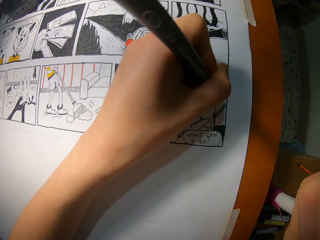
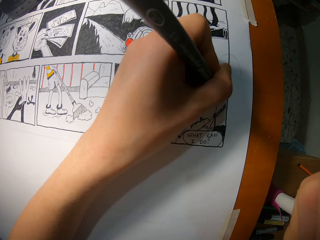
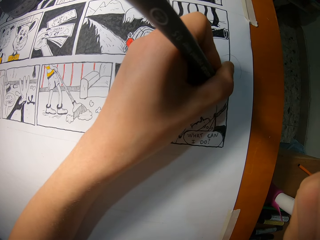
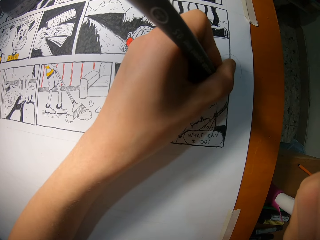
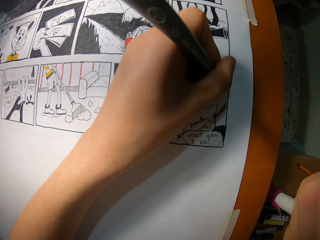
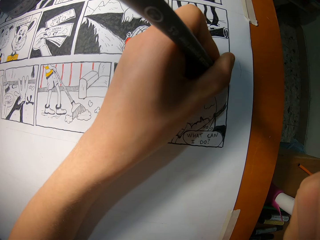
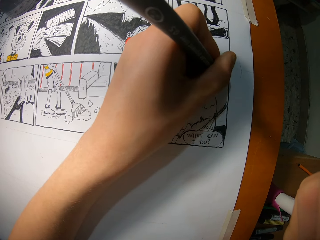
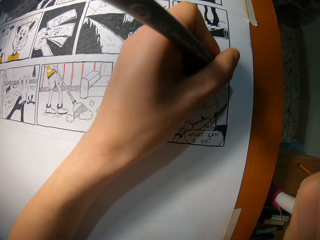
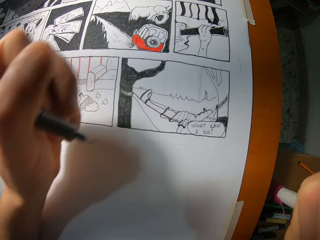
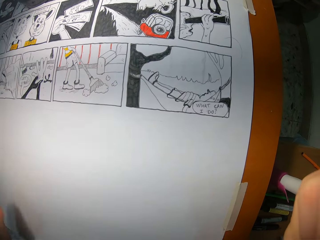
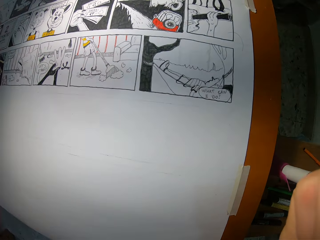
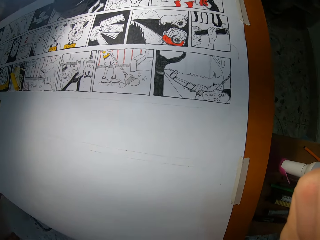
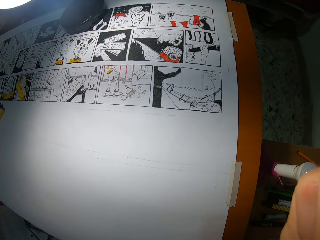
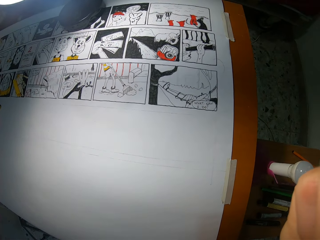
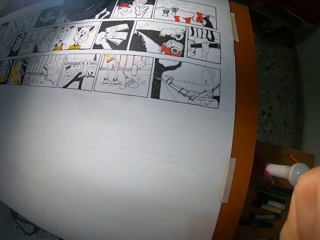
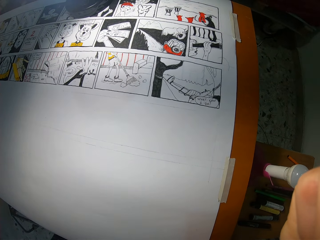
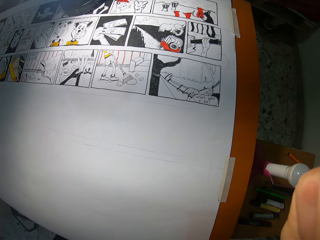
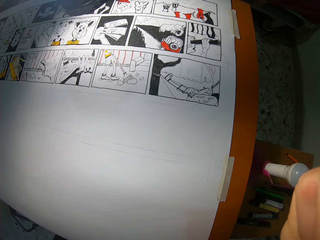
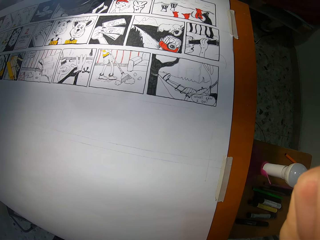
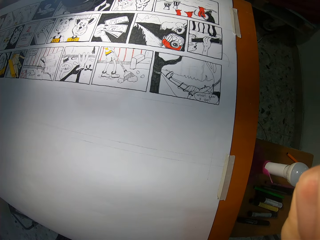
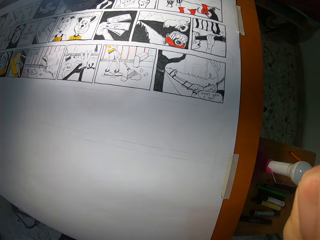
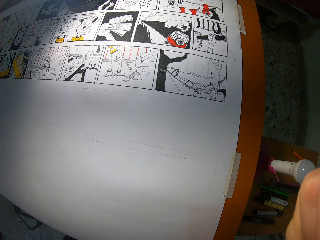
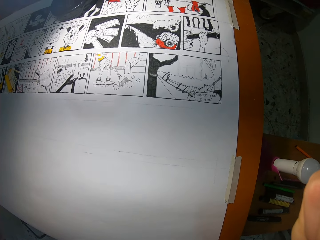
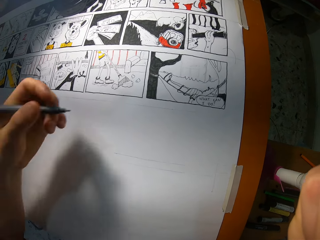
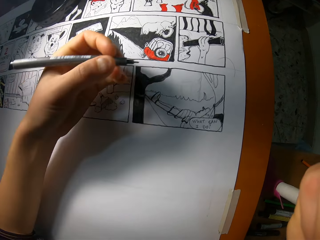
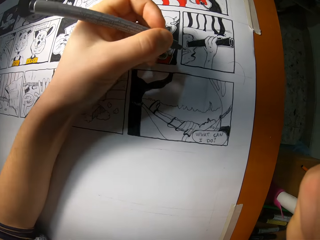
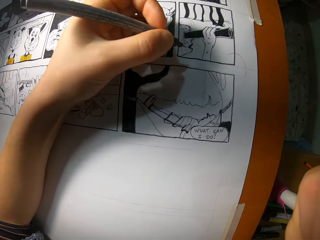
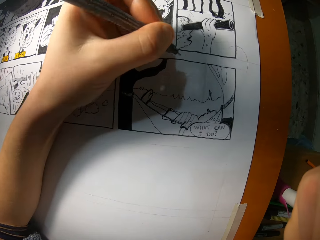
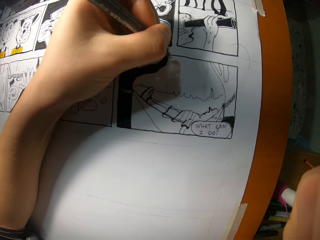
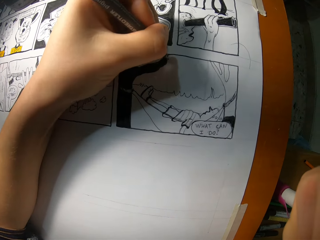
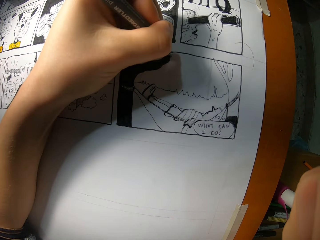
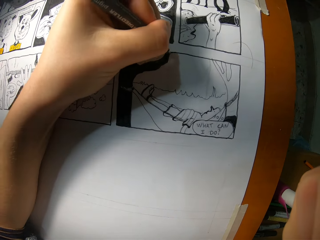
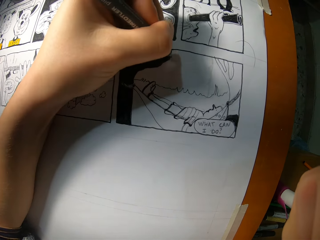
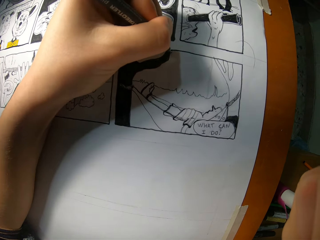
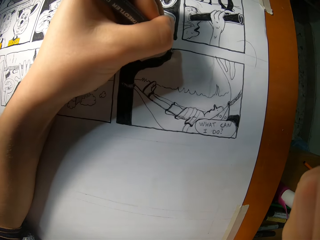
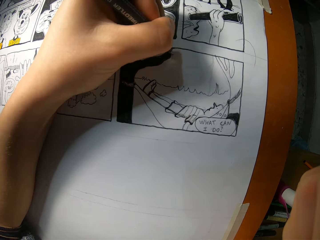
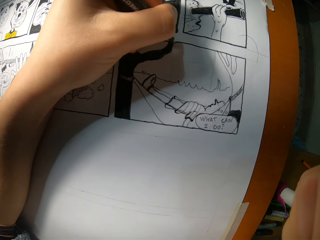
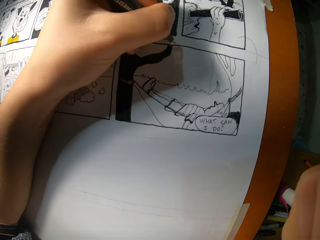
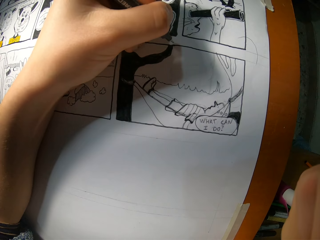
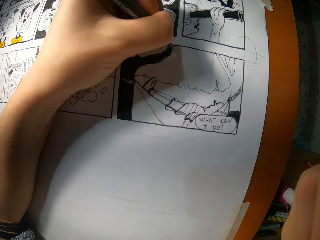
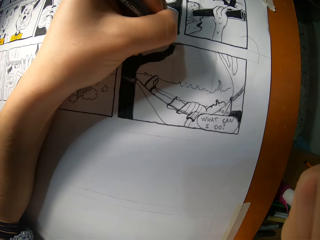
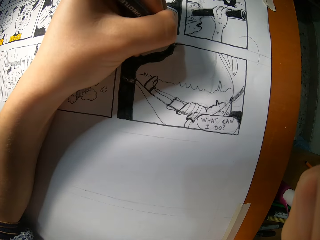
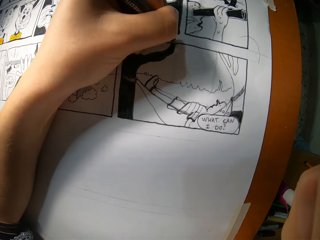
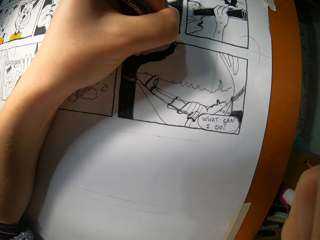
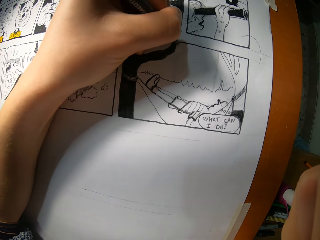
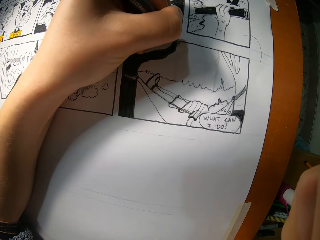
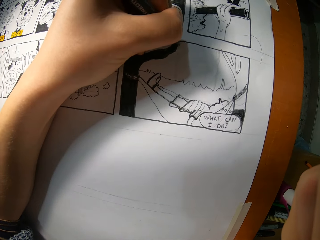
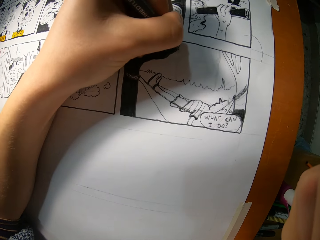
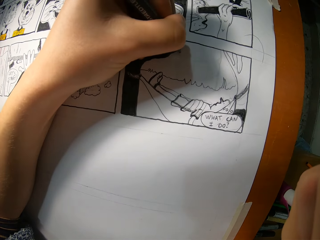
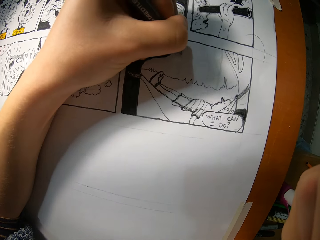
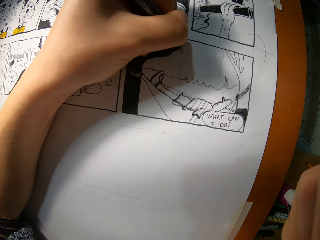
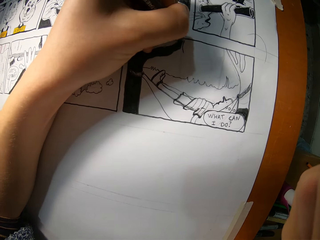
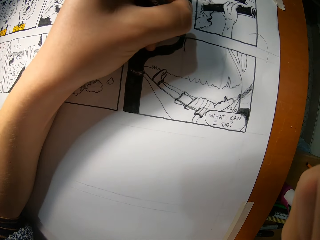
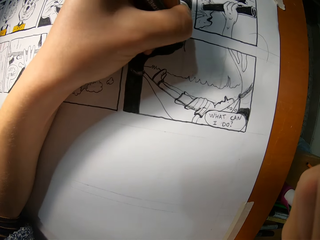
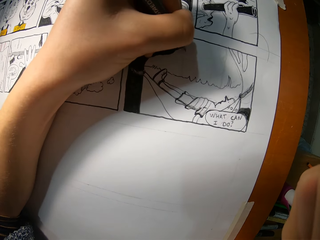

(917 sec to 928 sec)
The camera wearer checks the image. They draw the image.

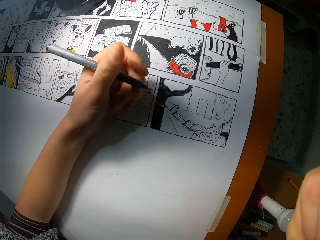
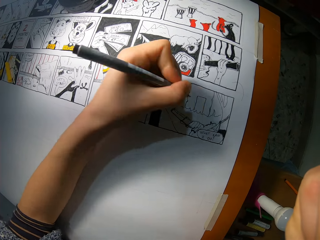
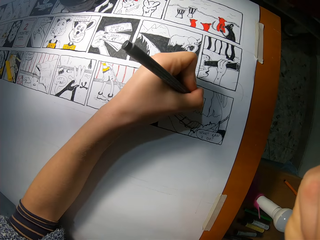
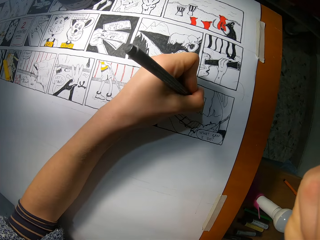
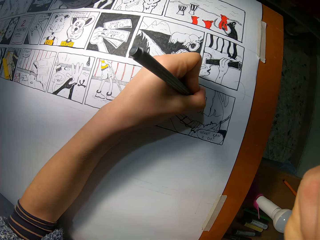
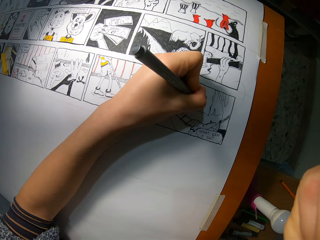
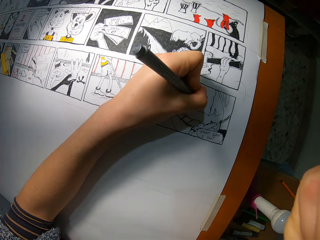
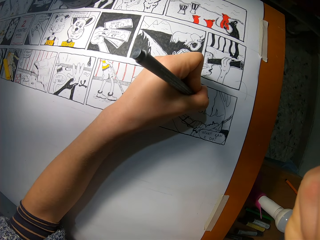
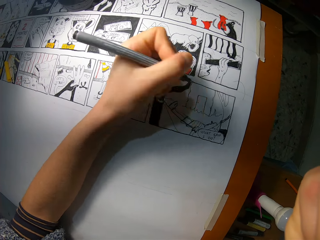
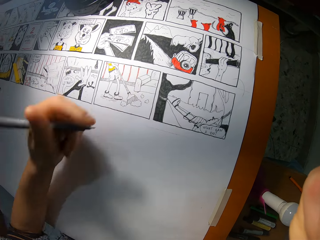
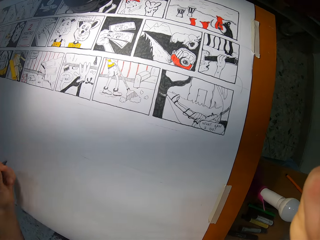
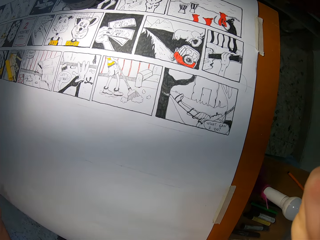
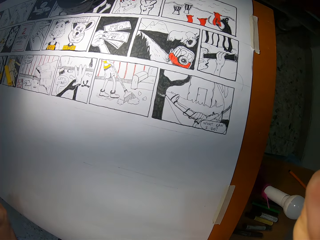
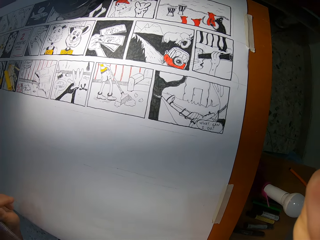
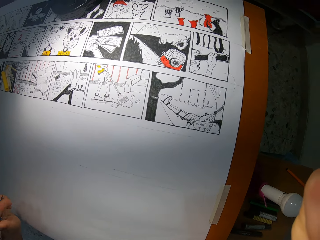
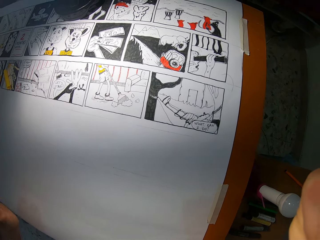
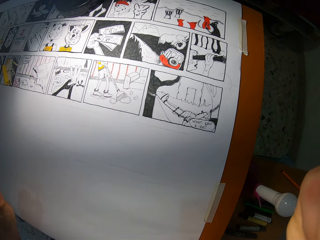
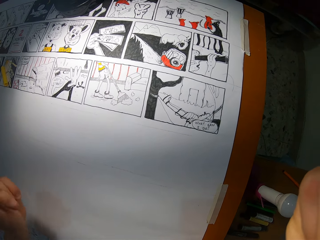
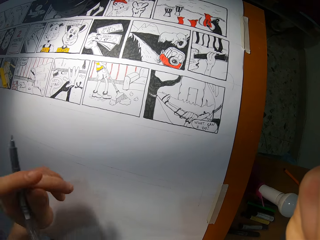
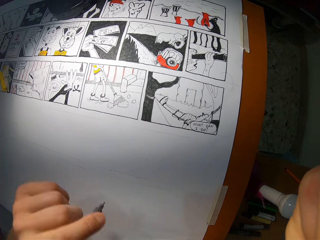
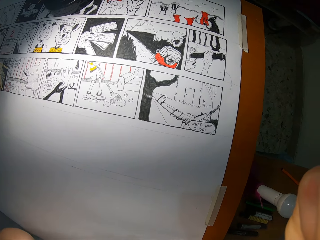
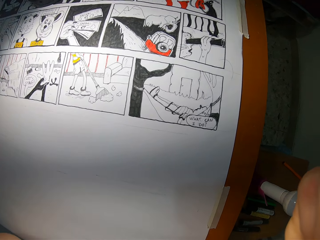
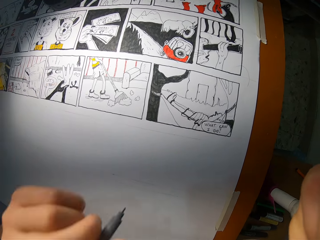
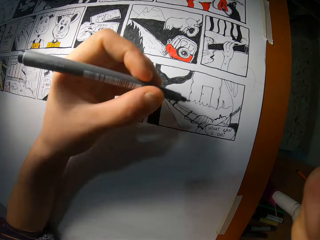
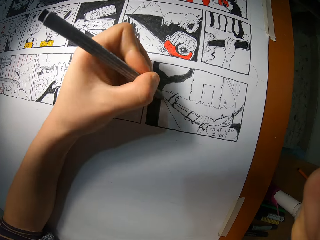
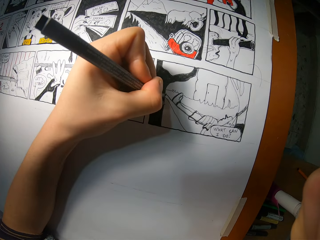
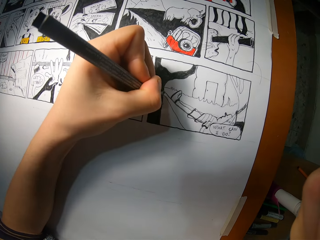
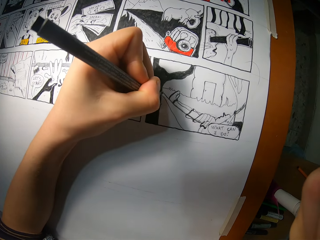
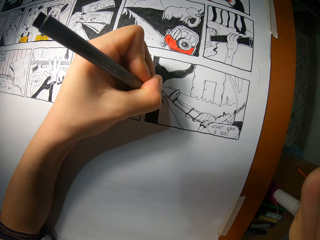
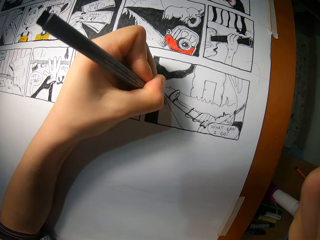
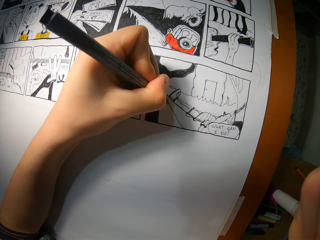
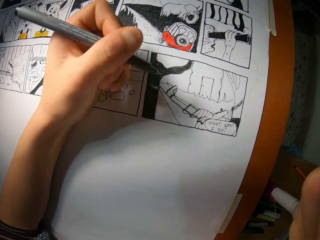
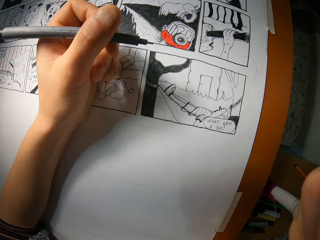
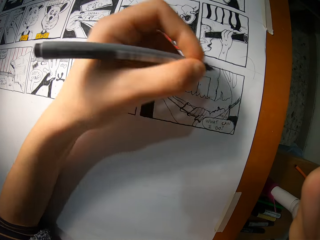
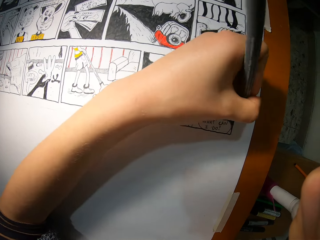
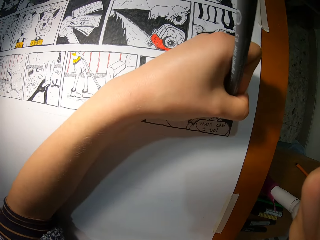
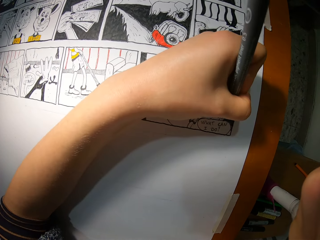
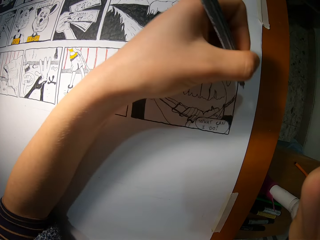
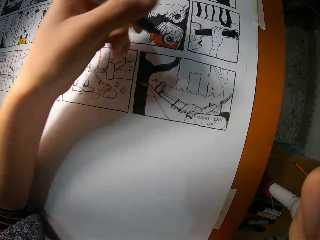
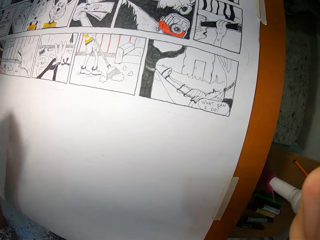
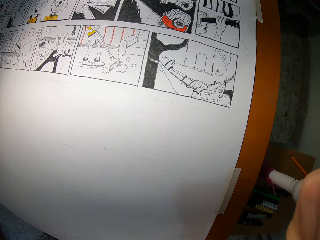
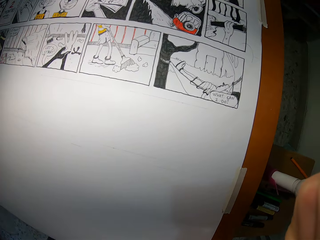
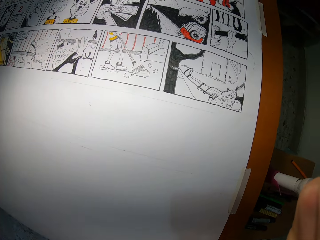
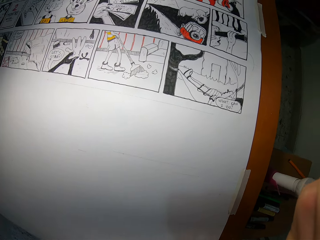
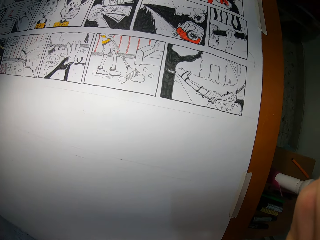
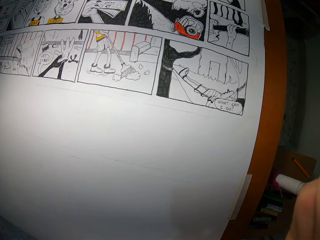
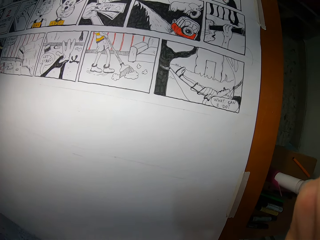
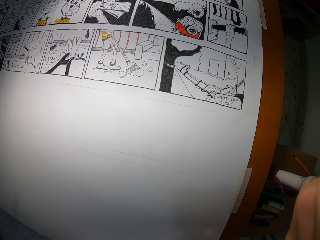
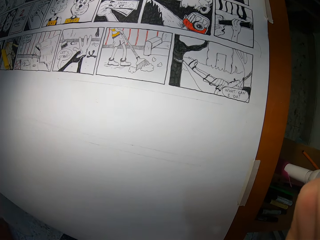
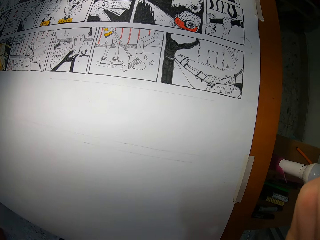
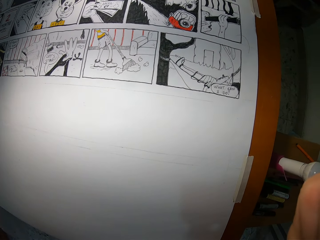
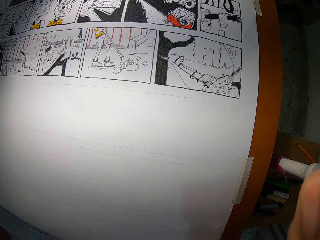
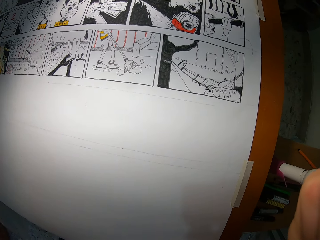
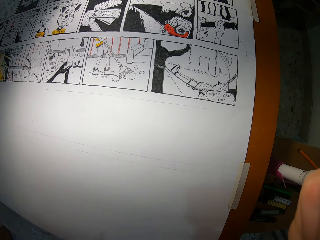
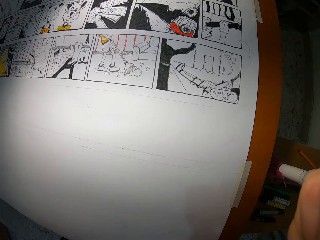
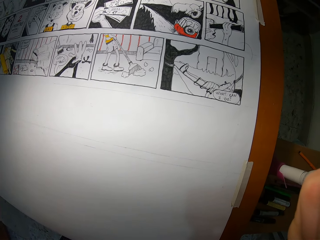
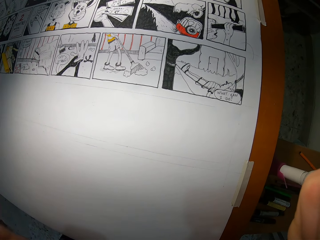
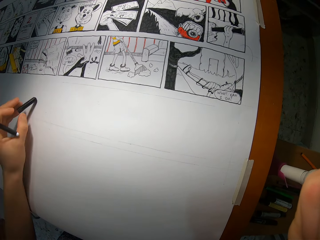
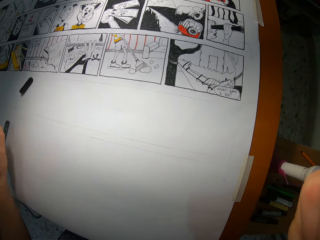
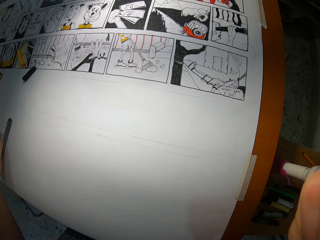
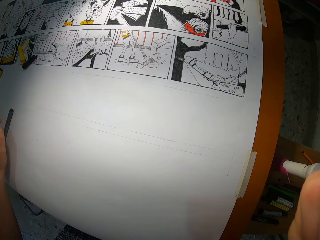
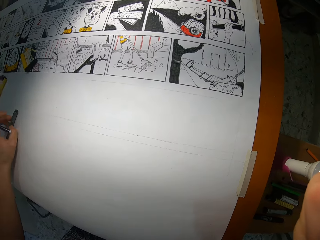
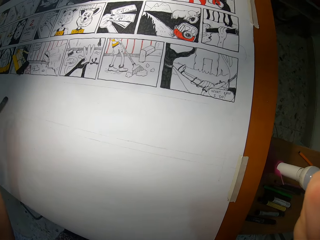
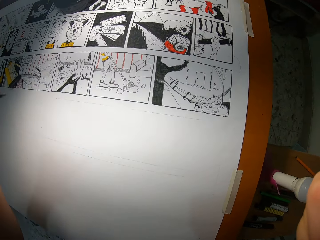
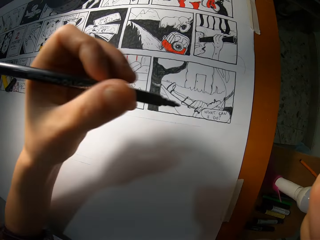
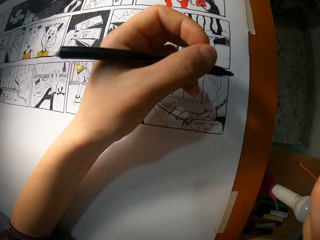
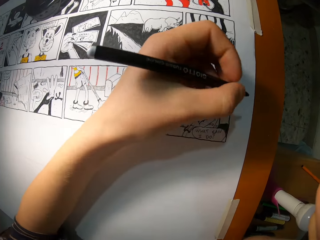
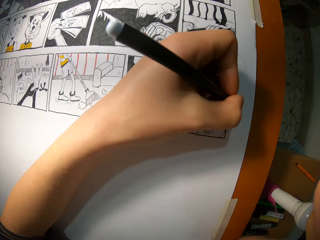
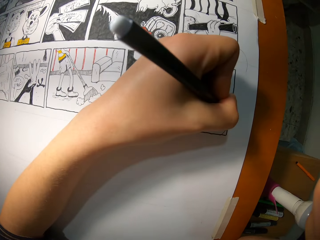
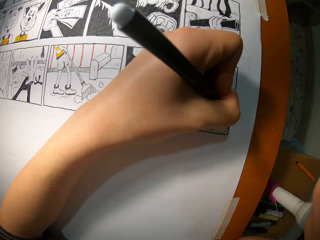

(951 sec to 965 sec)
The camera wearer adjusts the pen. She draws an image. She drops the drawing pen. She removes the coloring pen cork. She places the cover of a marker on the plain paper with her left hand. She adjusts the marker on the paper with her left hand. She colors the image.
